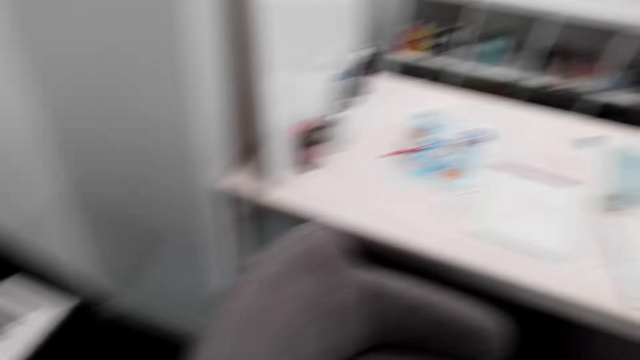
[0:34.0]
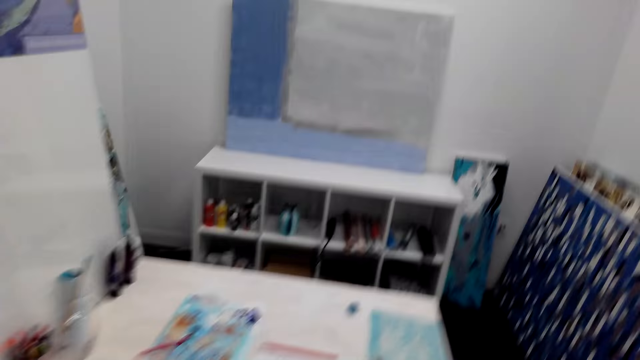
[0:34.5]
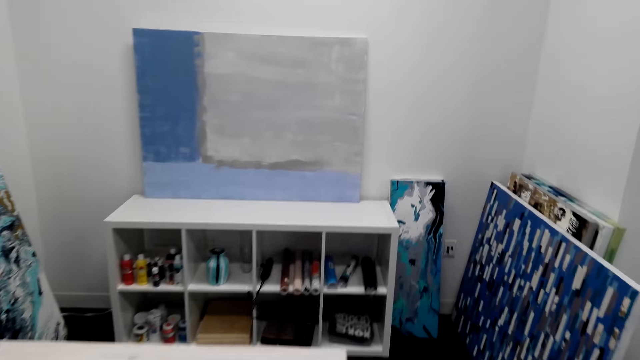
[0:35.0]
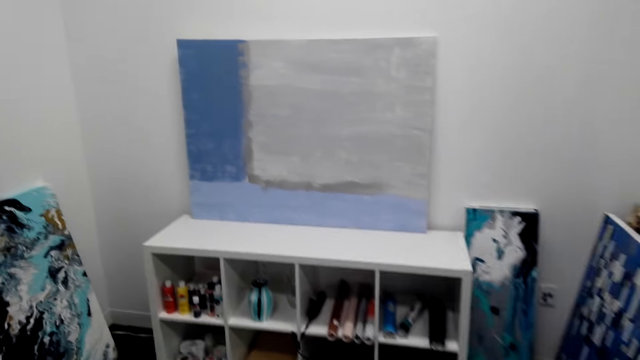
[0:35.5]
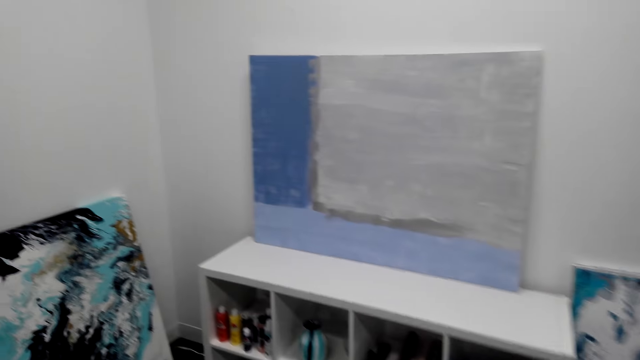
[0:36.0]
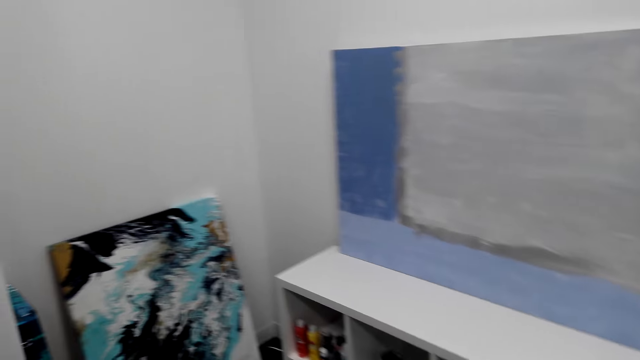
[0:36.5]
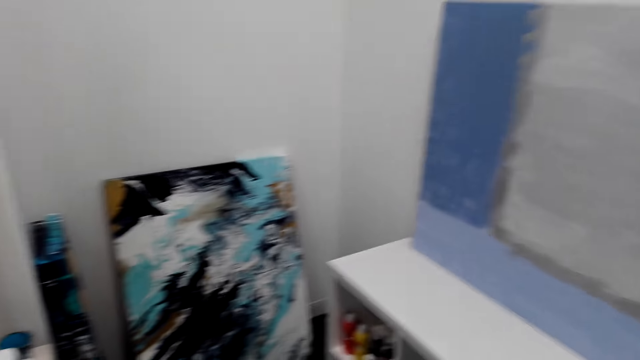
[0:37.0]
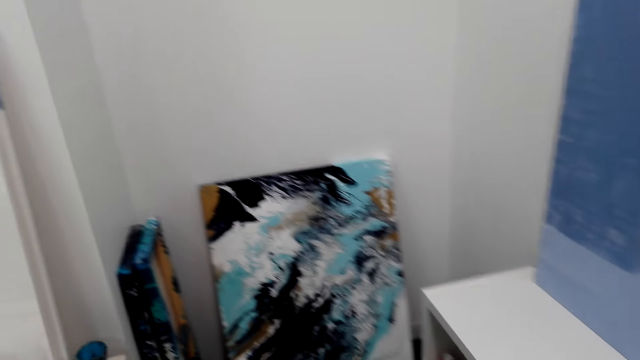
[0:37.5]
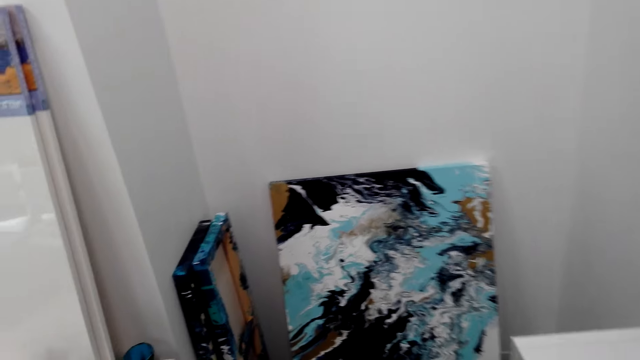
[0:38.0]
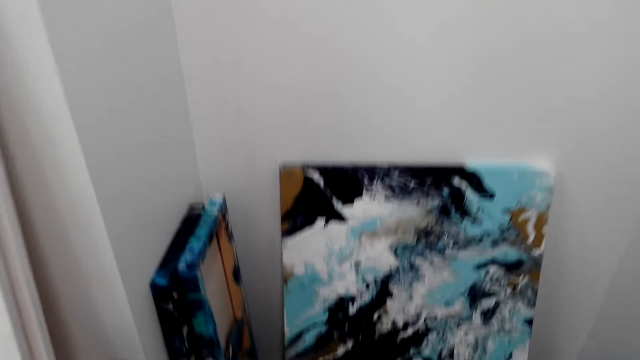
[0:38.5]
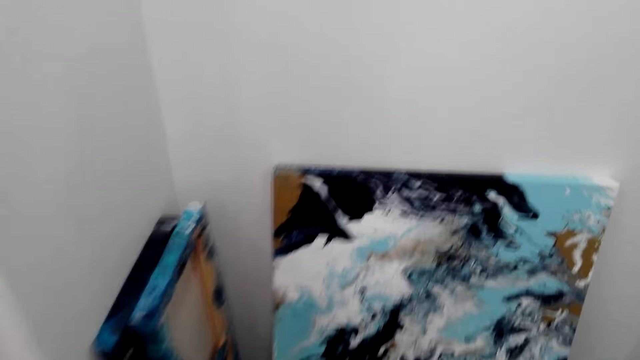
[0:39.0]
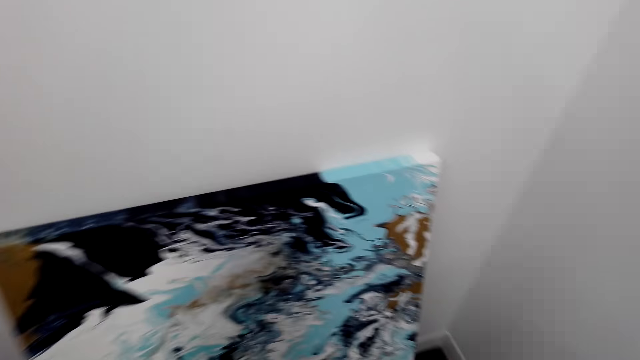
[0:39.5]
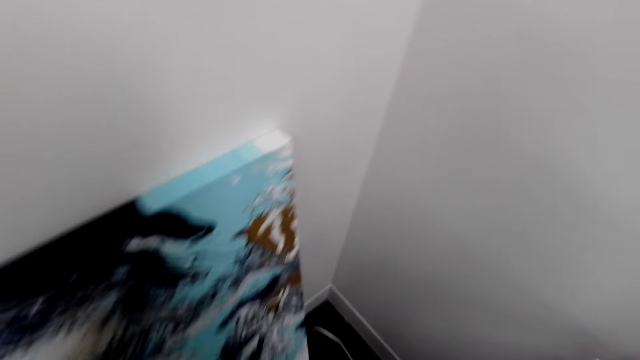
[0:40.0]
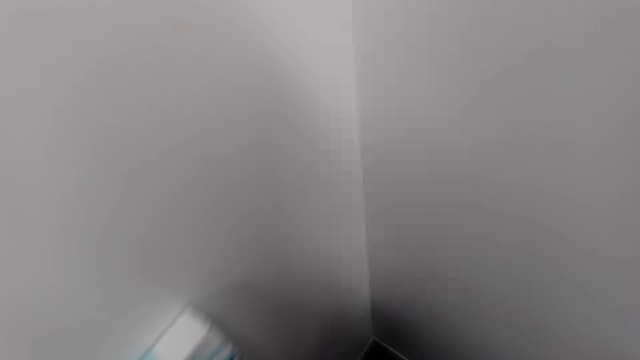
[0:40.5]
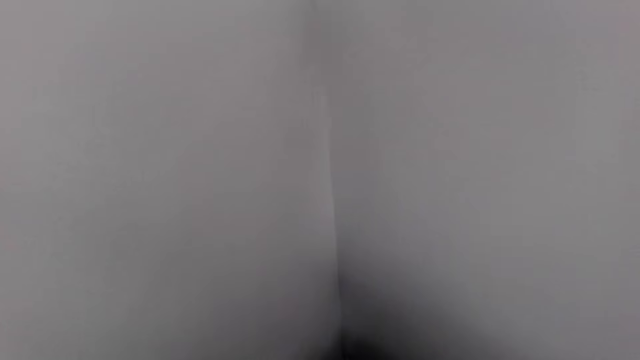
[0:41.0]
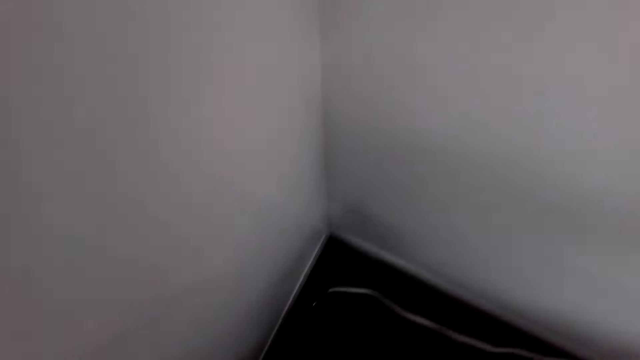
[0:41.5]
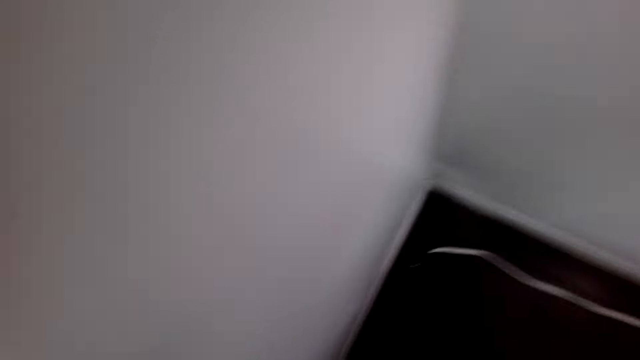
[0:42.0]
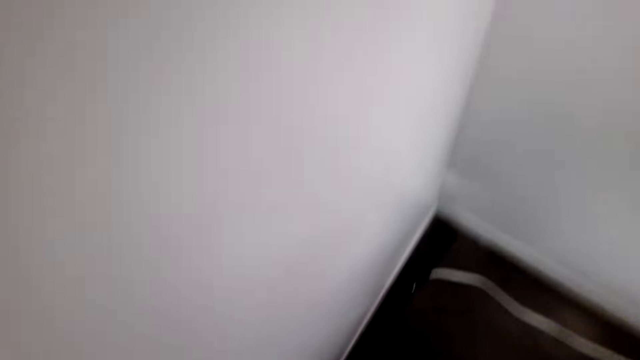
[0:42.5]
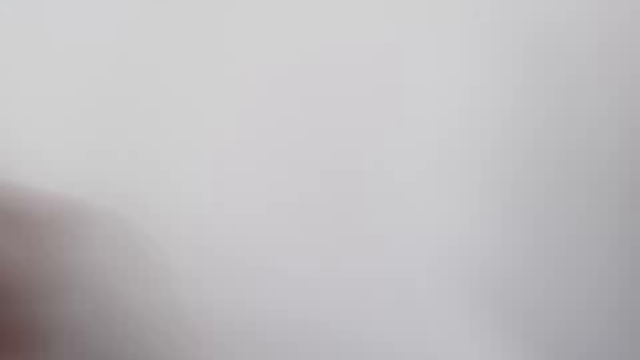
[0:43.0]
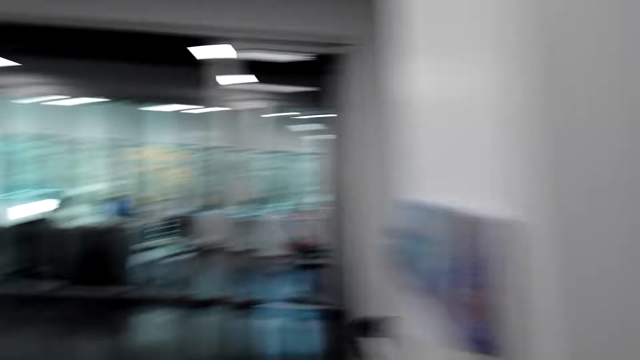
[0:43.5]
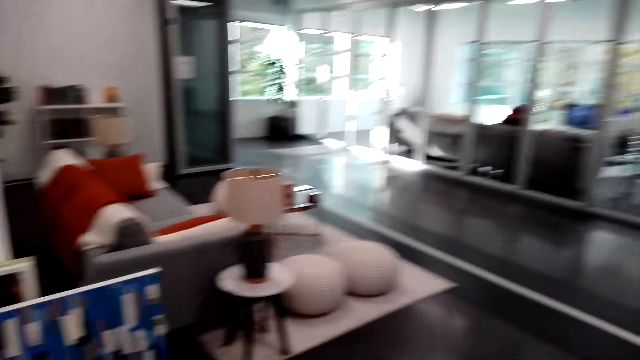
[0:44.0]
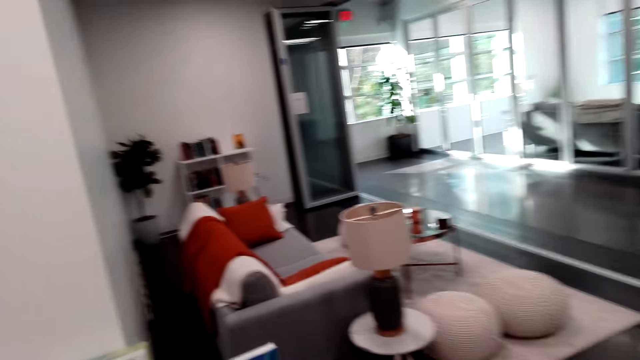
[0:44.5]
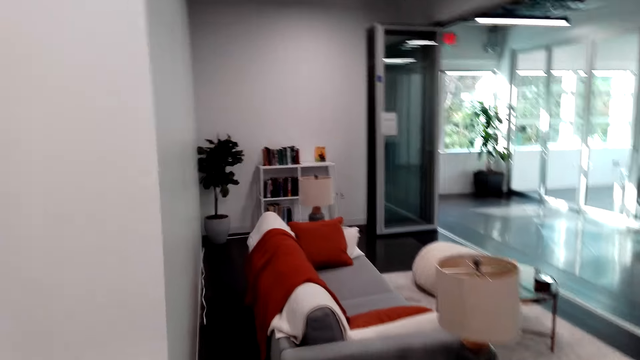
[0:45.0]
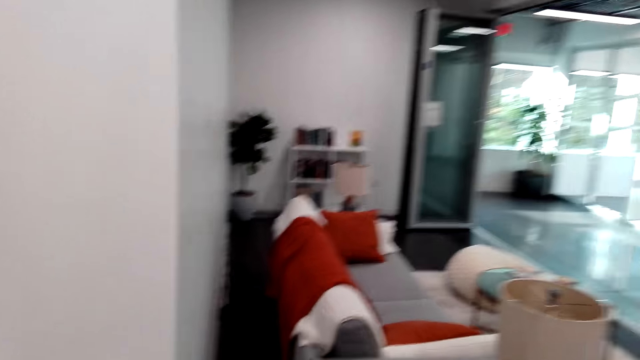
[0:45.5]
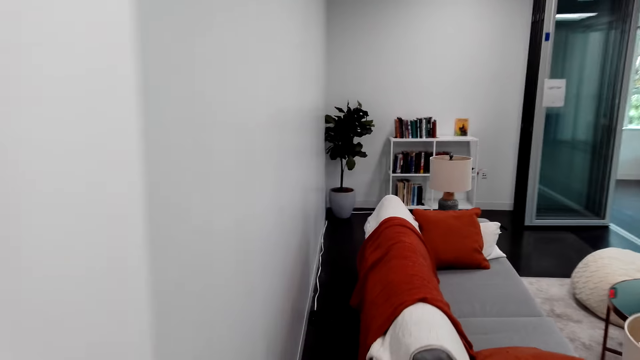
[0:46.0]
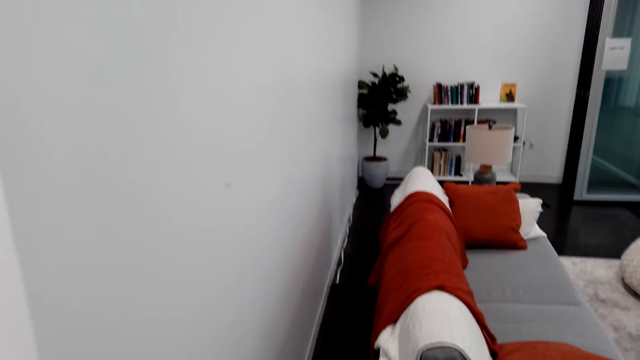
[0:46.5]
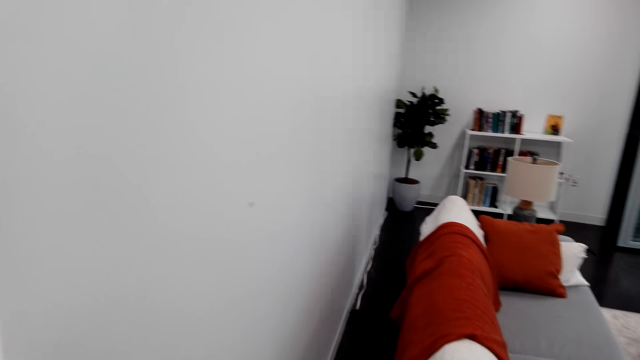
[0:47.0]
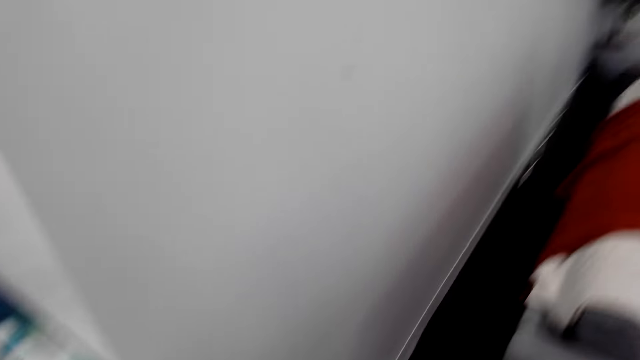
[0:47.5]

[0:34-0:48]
The camera wearer walks on the floor. They look around the hotel, turn around, and walk around in the hotel.

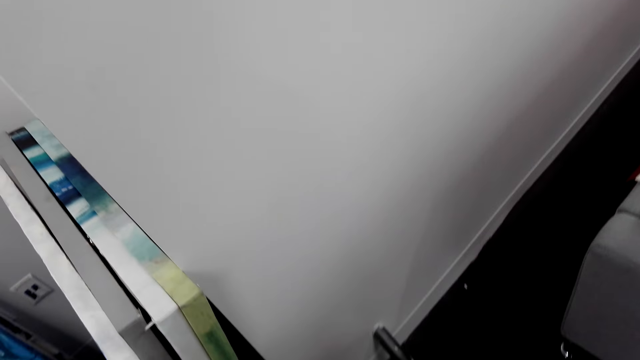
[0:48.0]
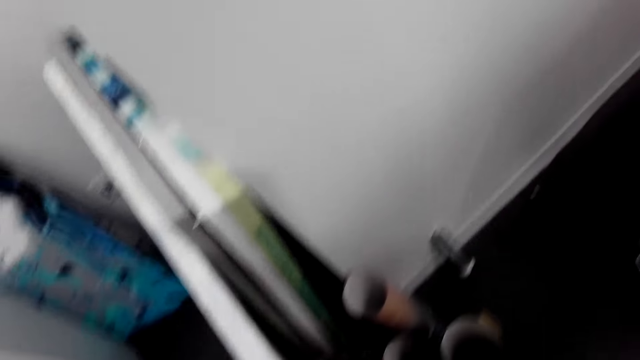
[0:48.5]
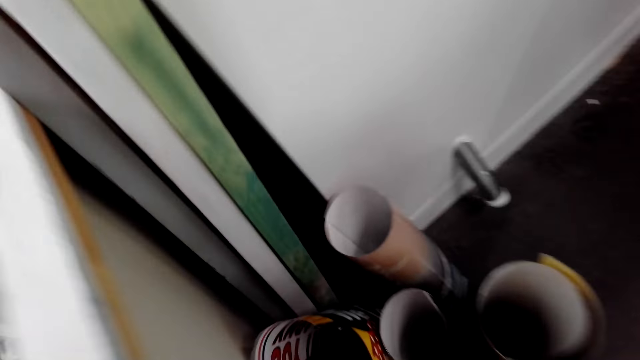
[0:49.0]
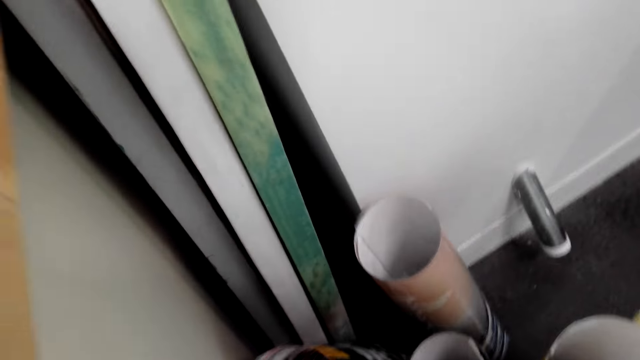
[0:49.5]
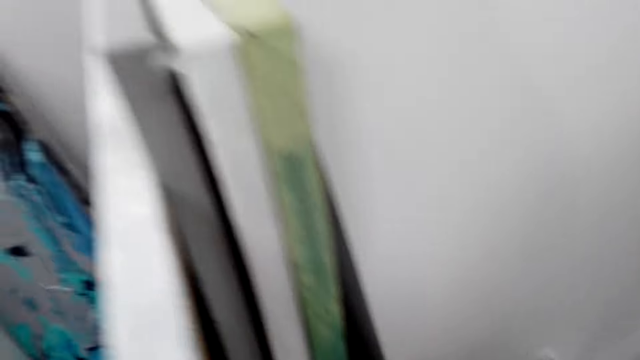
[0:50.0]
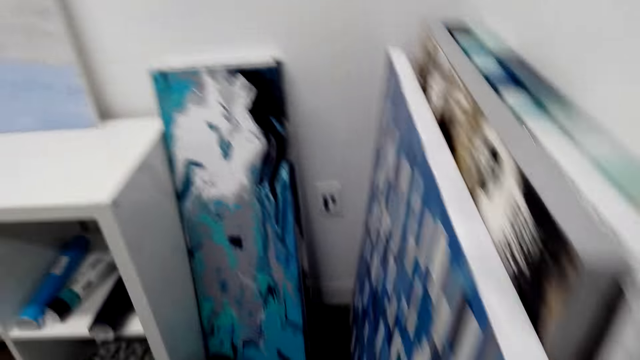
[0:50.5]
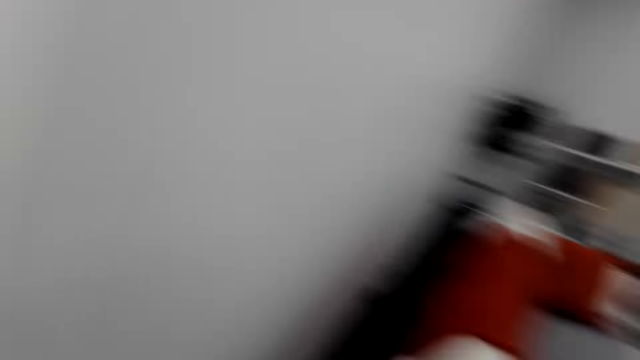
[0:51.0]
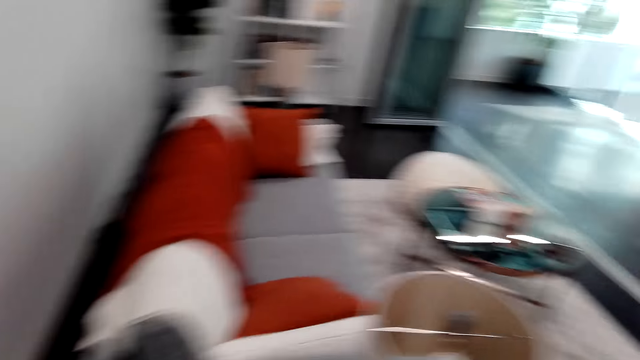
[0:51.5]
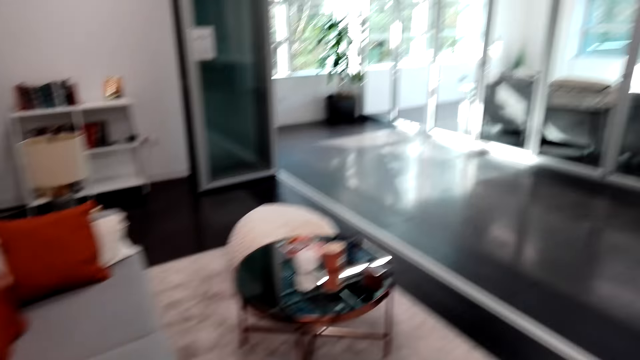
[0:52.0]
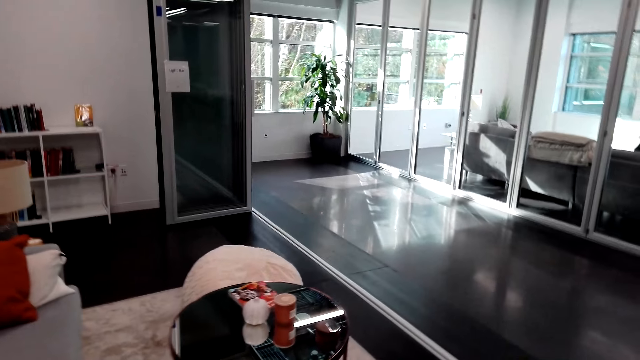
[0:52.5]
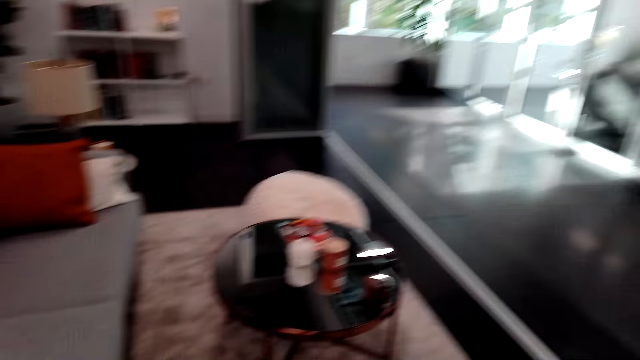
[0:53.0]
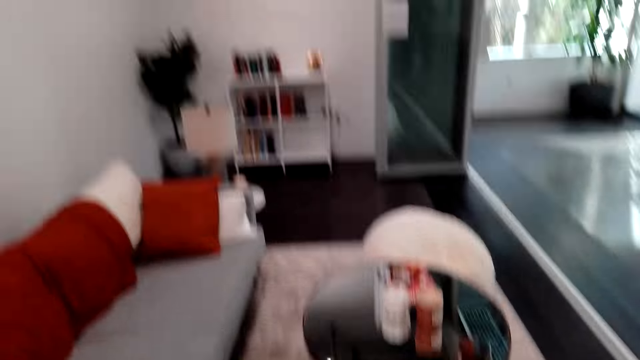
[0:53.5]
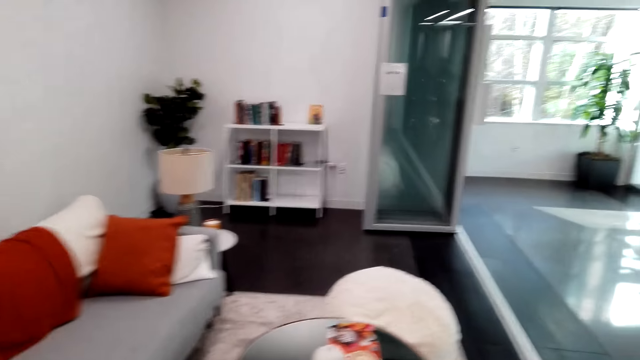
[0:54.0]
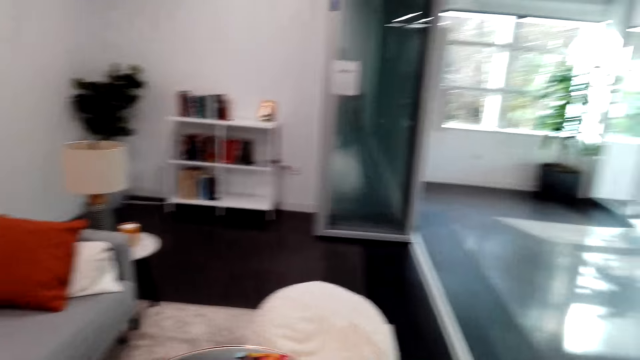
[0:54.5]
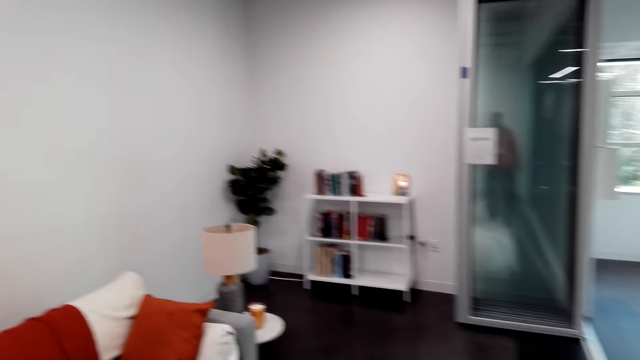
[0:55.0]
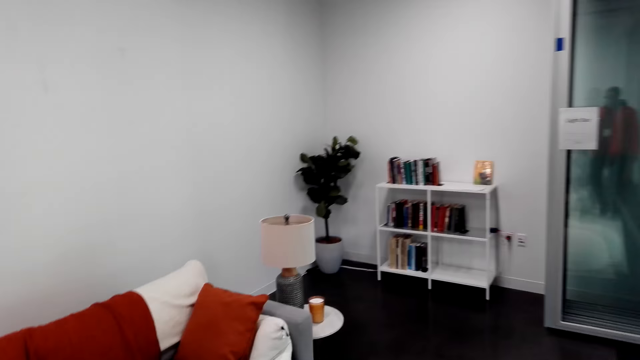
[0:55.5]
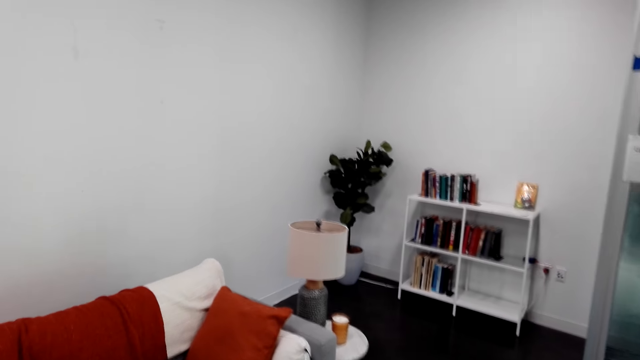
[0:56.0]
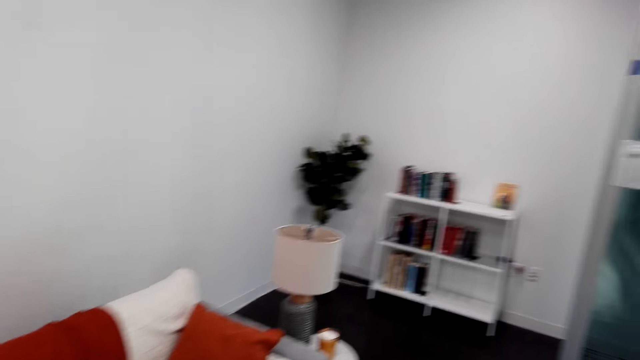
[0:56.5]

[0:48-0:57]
The camera wearer bends on the floor. They turn around and walk on the floor.
